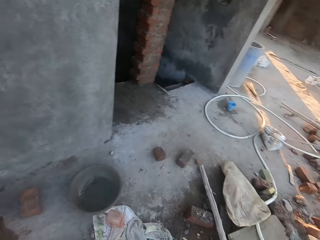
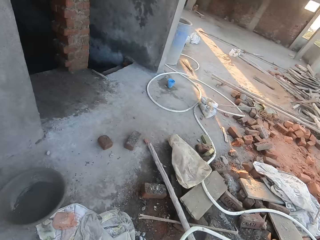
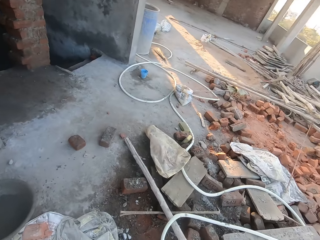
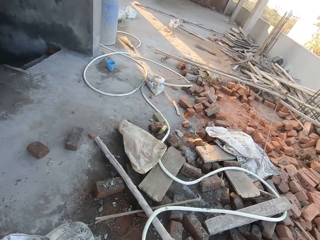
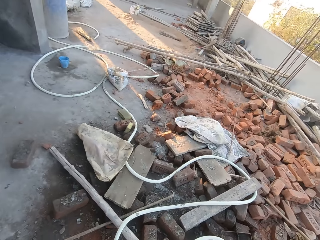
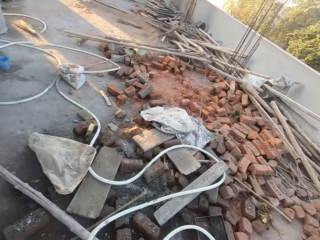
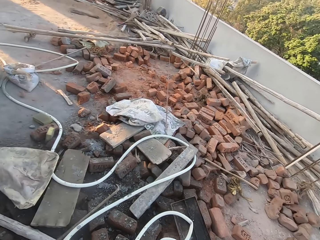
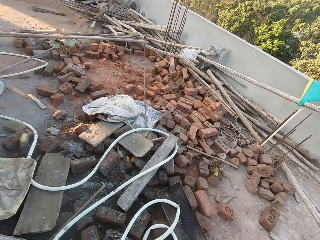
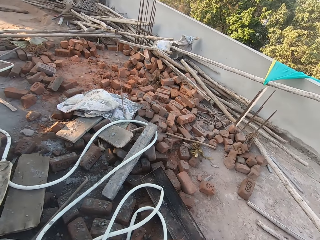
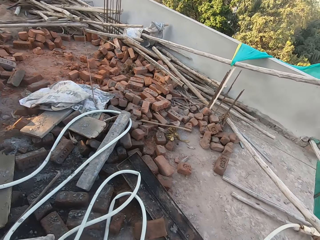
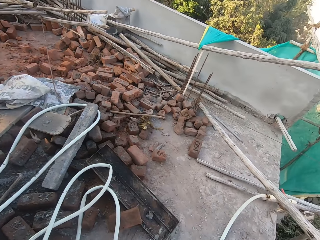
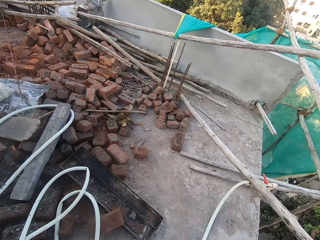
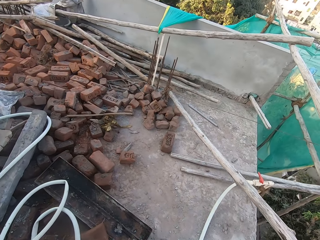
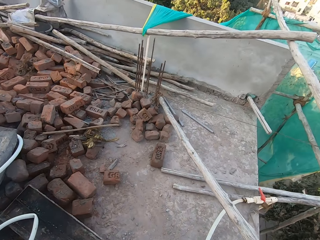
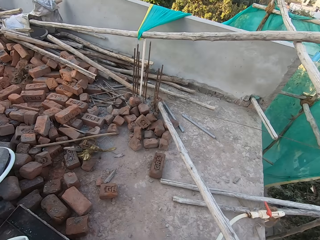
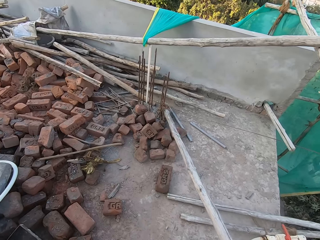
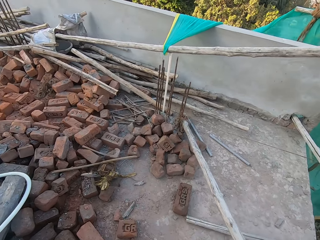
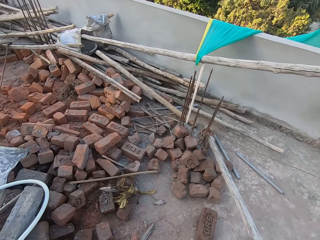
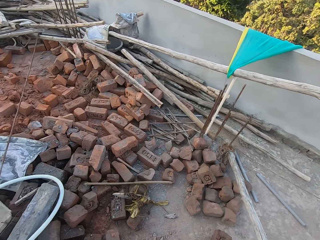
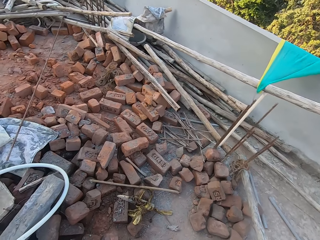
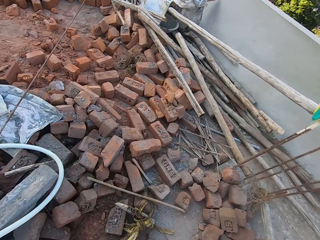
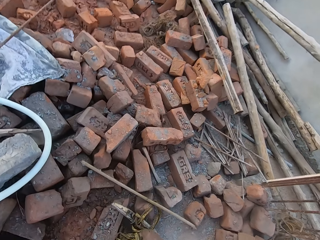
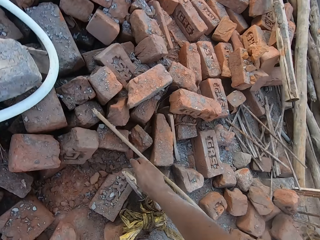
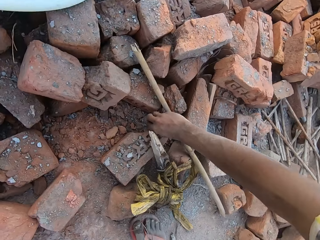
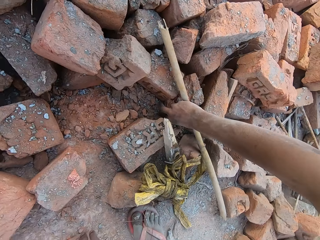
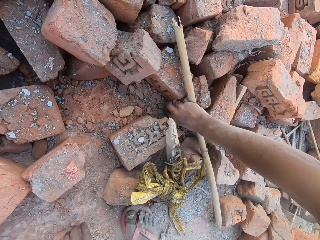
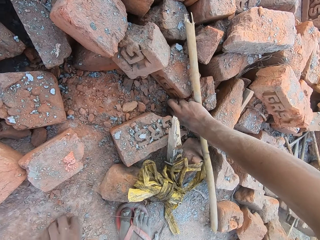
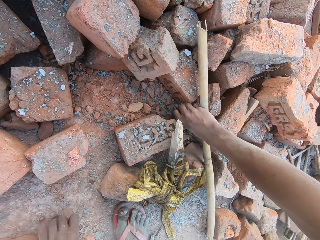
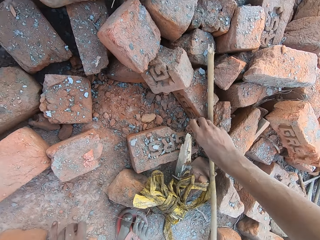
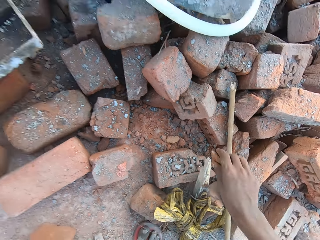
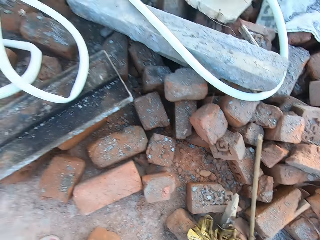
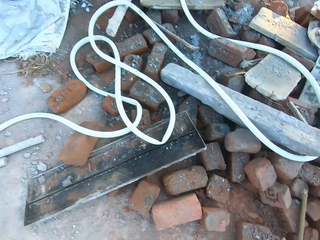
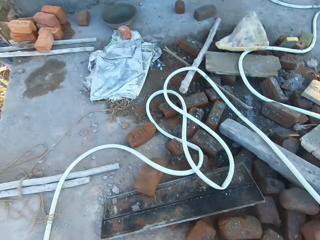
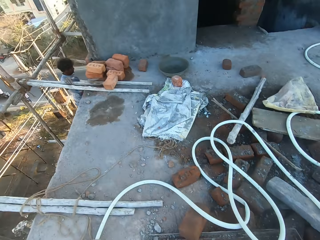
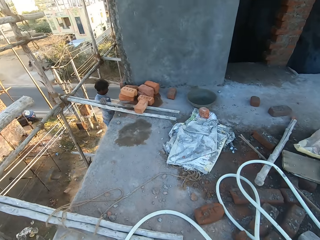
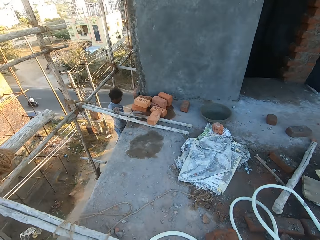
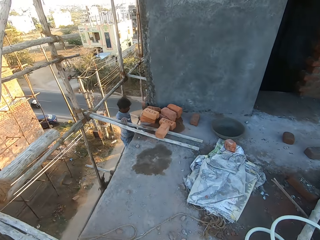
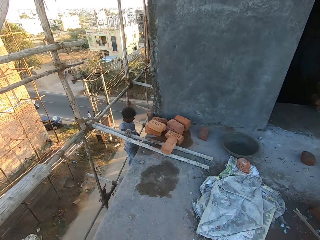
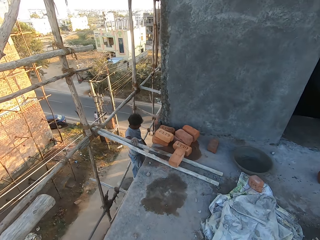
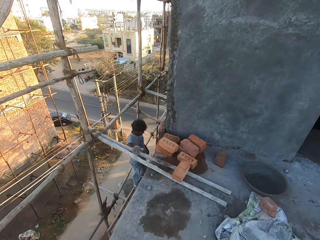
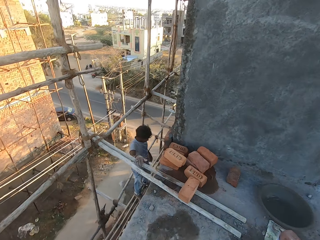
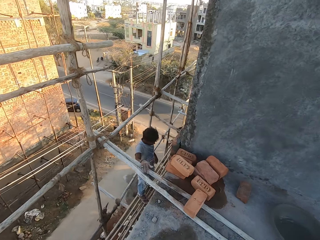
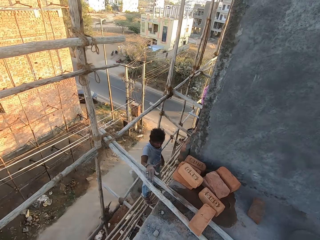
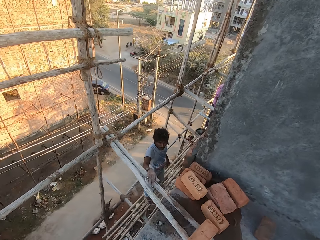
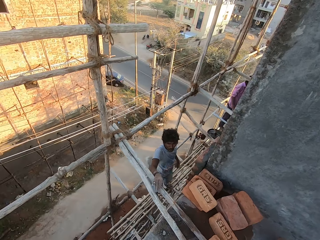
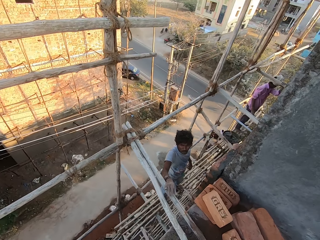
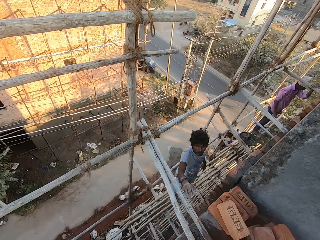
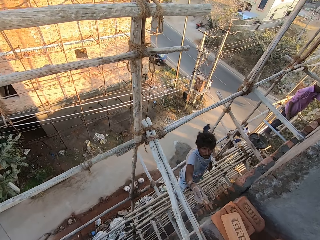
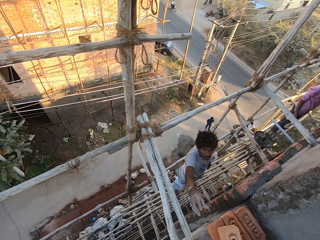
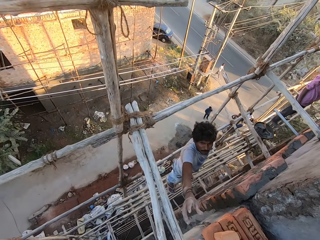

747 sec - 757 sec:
The camera wearer walks to some bricks on the floor. He takes a small brick from the floor with his right hand. He walks to a man.

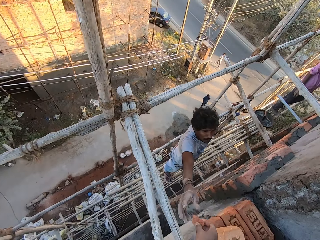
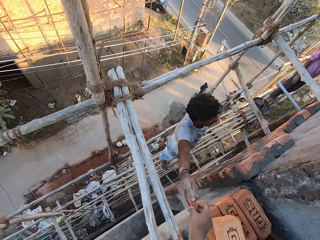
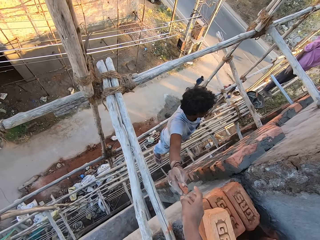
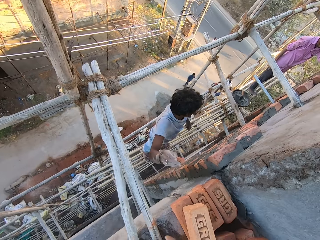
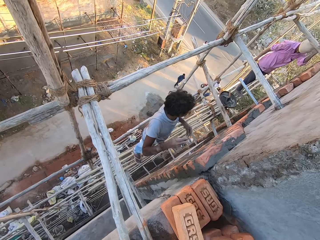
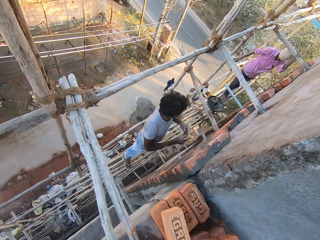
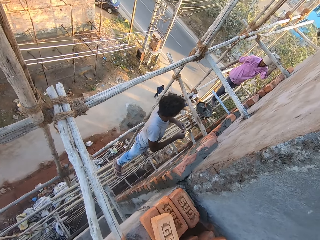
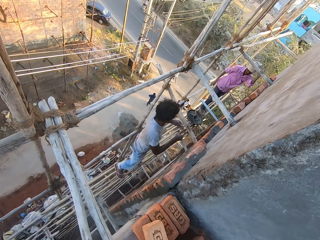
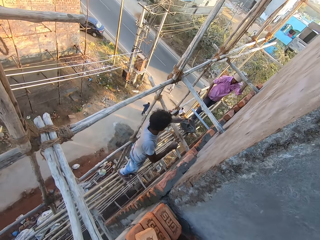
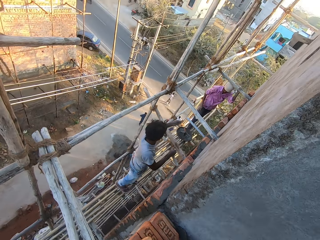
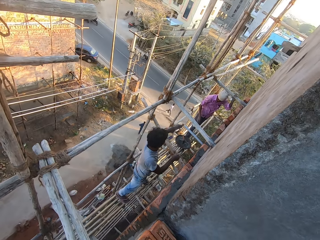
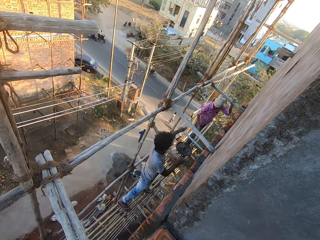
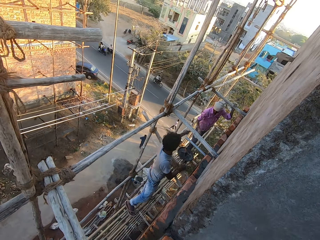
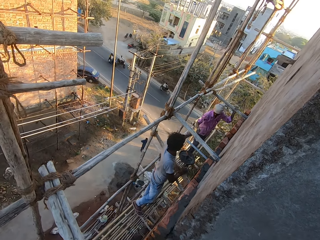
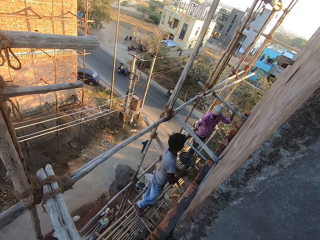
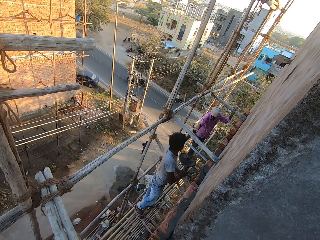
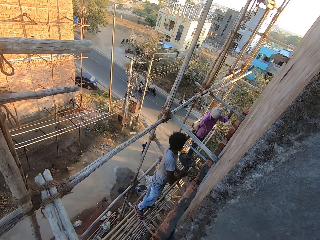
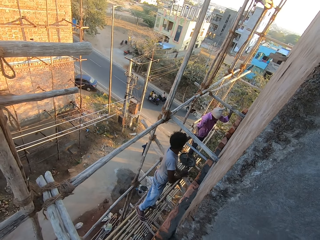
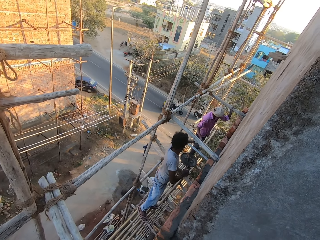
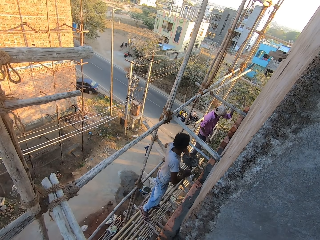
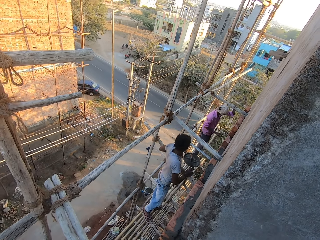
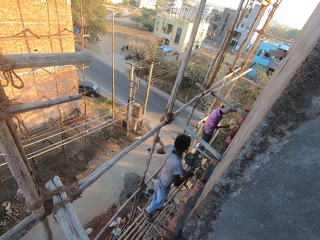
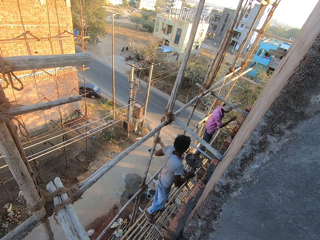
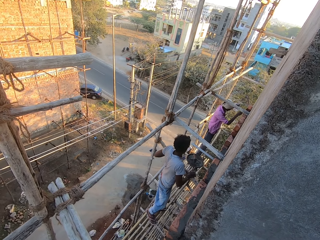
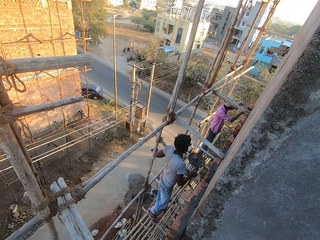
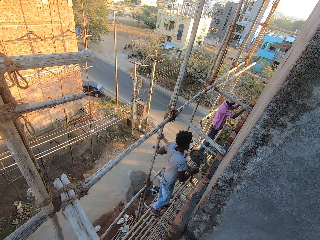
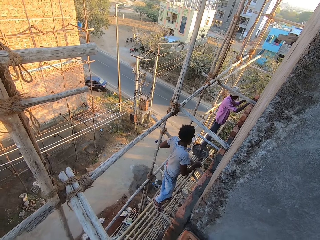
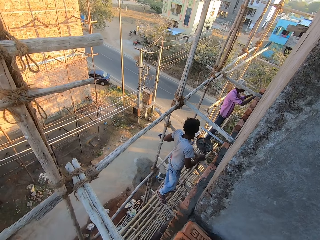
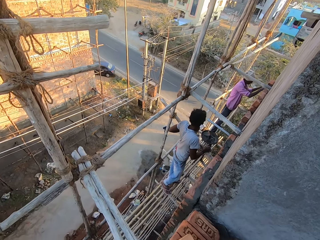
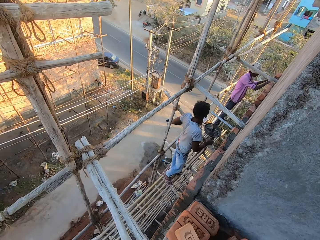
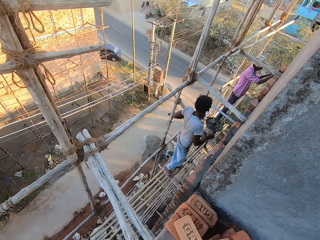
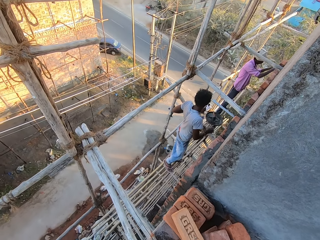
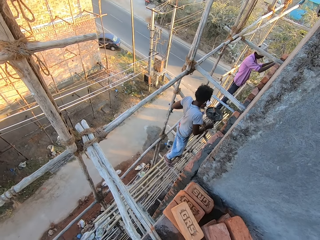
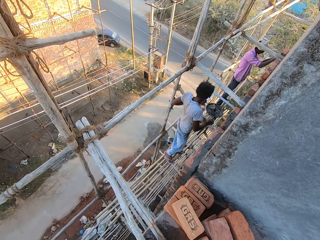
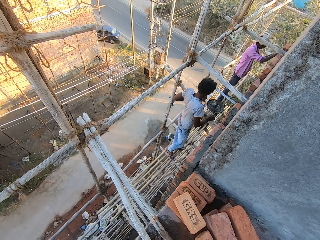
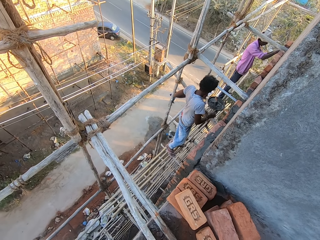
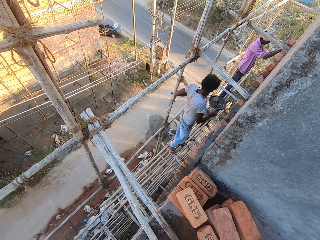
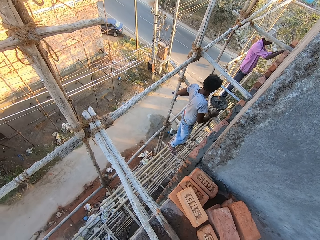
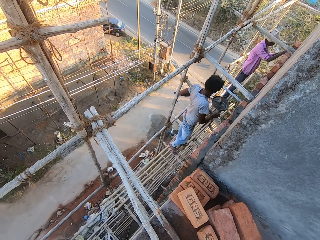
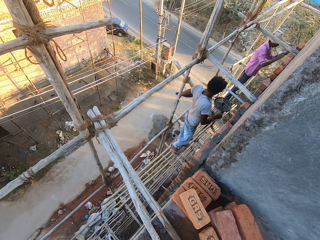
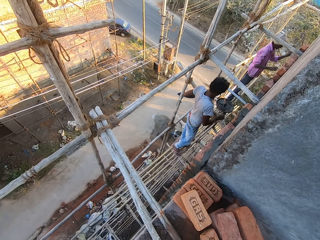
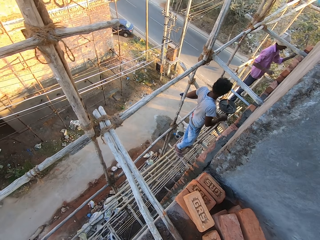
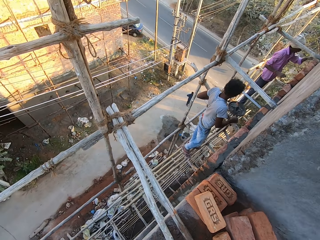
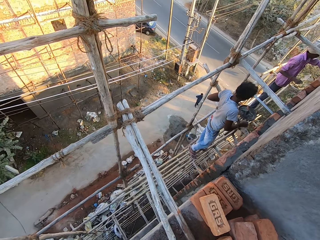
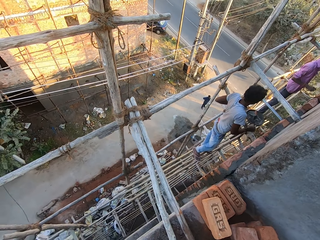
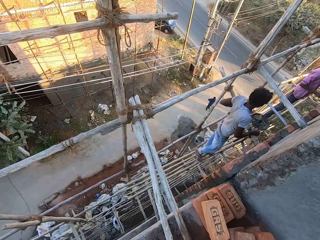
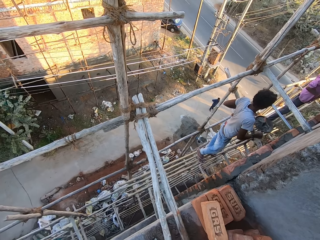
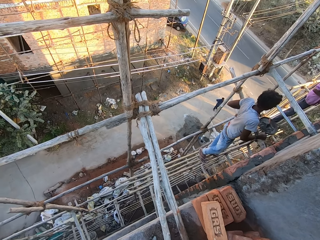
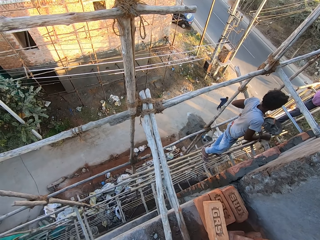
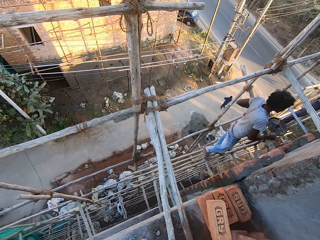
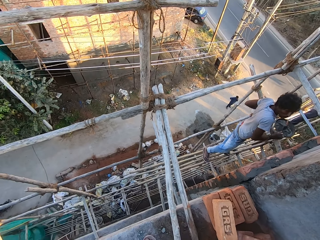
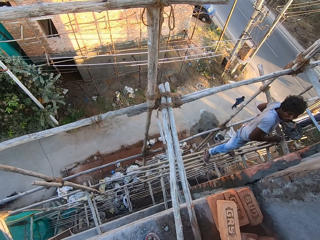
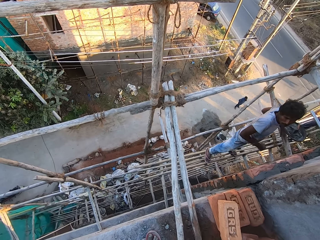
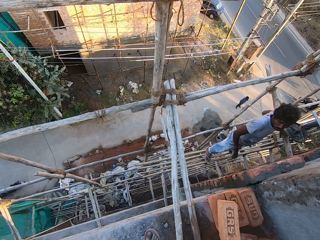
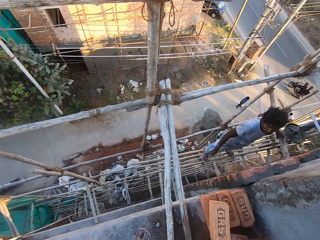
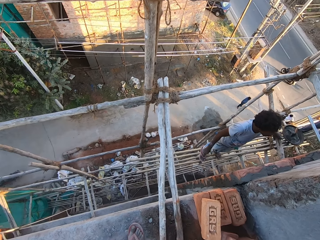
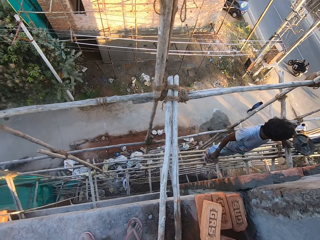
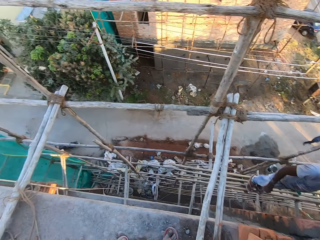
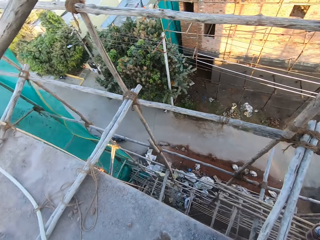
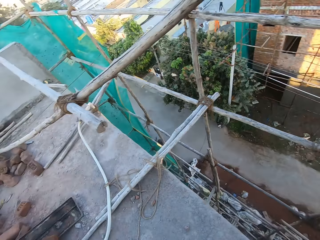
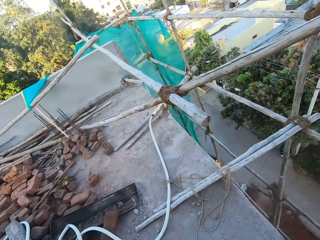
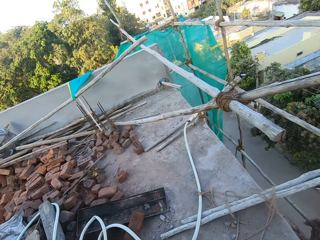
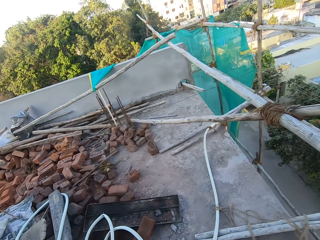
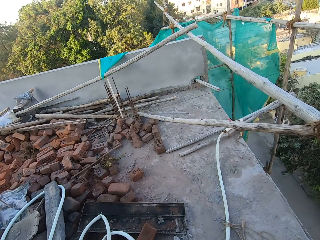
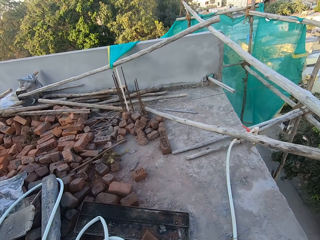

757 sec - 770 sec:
The camera wearer passes the small brick in his right hand to a man. The man passes the small brick from his right hand to his left hand. The man passes the small brick in his left hand to another man. The camera wearer looks around. The other man puts the small brick in both hands on the wall. The other man converses with the first man. The camera wearer walks to some bricks on the floor.
